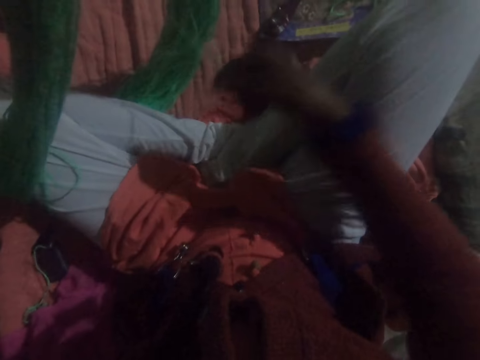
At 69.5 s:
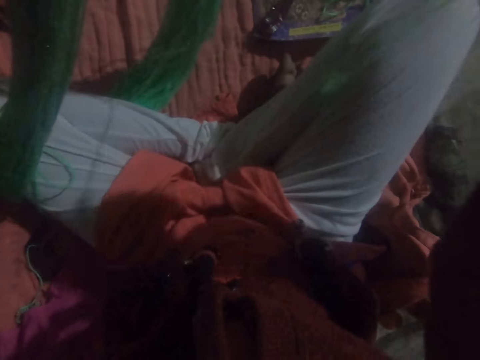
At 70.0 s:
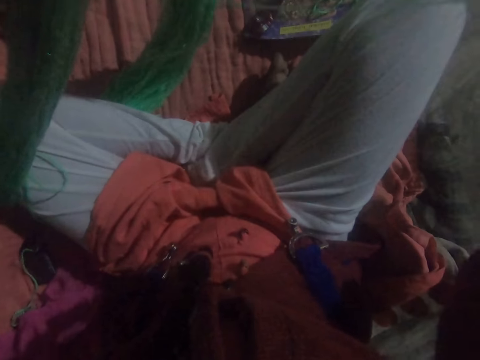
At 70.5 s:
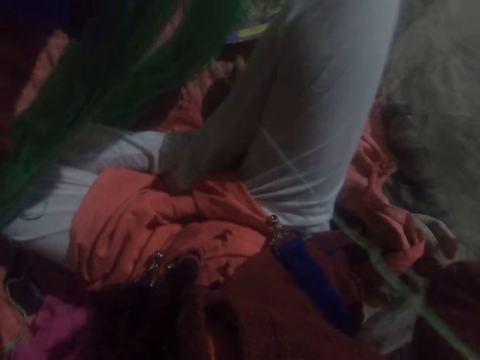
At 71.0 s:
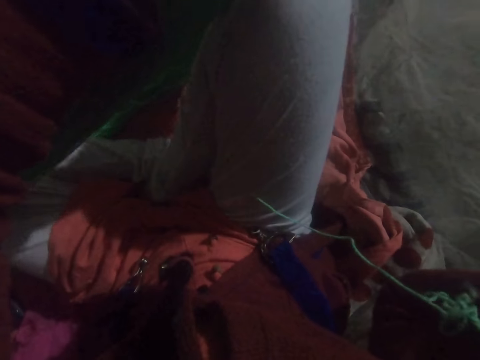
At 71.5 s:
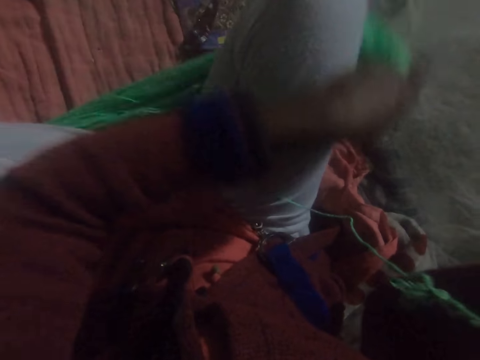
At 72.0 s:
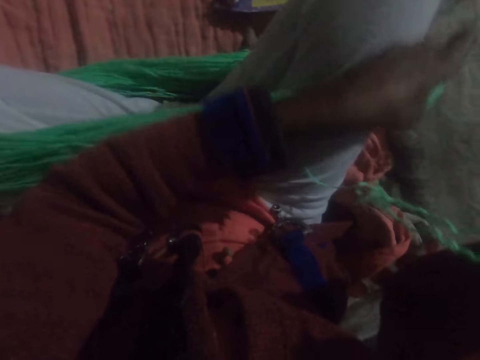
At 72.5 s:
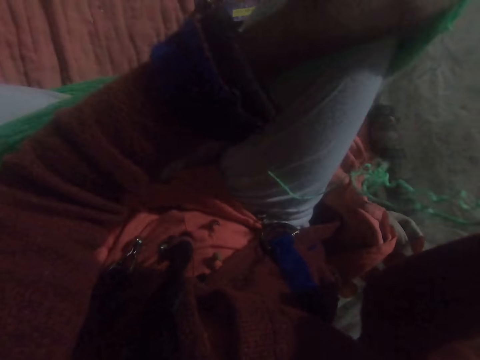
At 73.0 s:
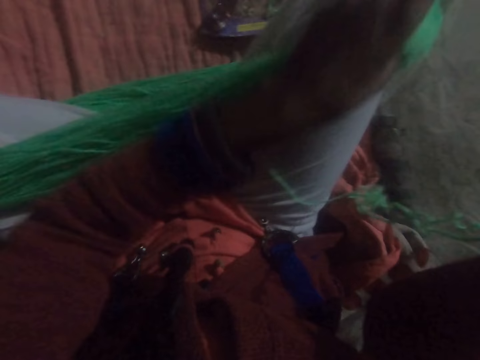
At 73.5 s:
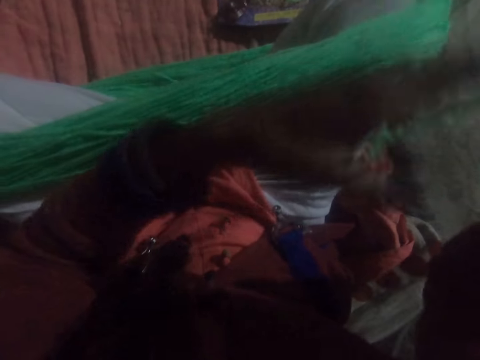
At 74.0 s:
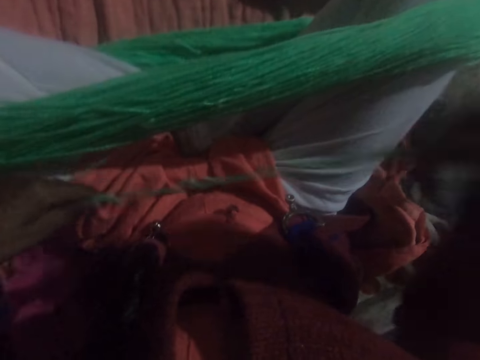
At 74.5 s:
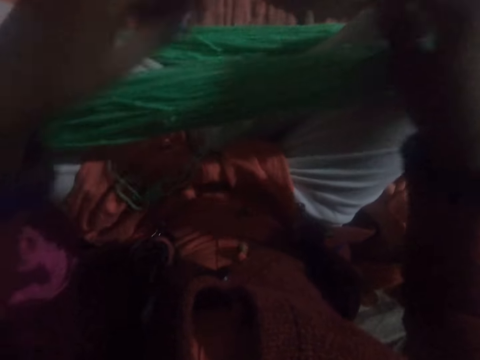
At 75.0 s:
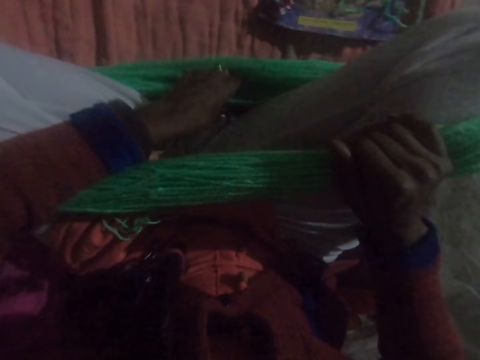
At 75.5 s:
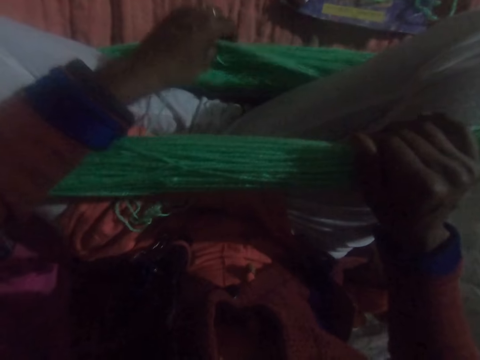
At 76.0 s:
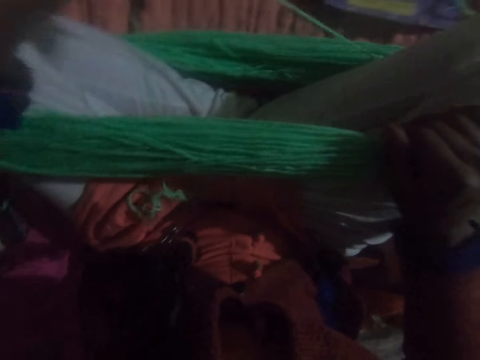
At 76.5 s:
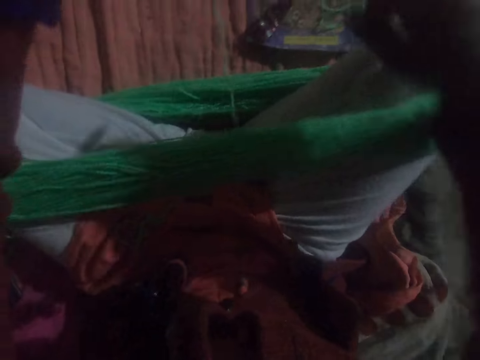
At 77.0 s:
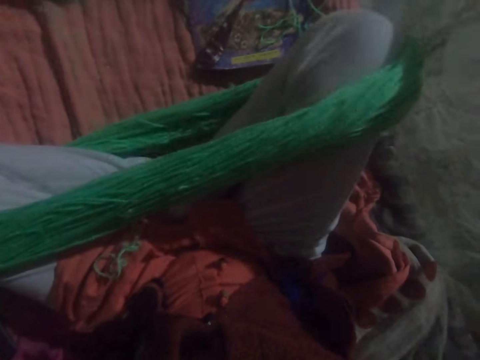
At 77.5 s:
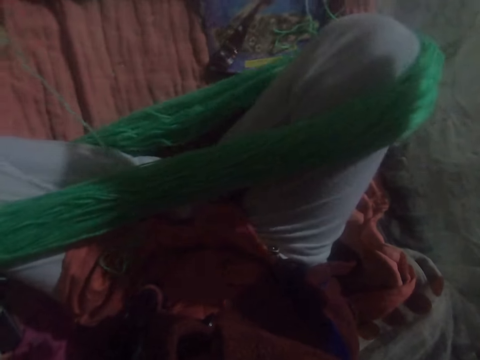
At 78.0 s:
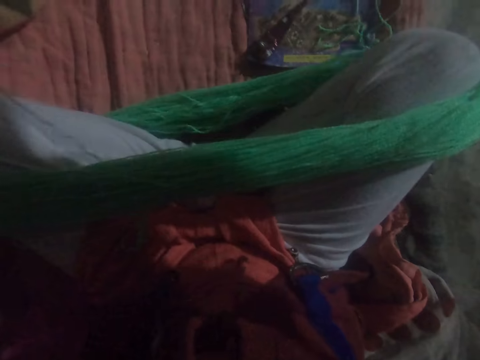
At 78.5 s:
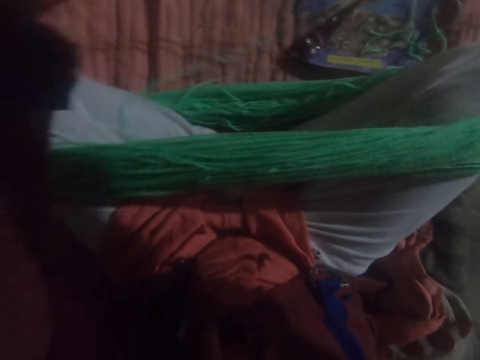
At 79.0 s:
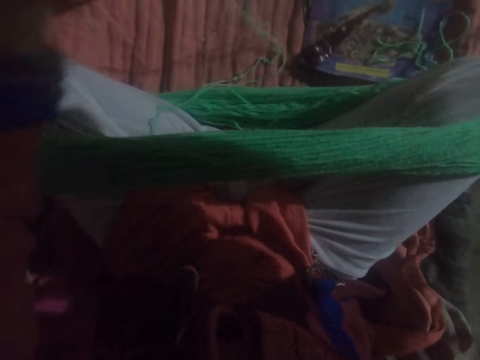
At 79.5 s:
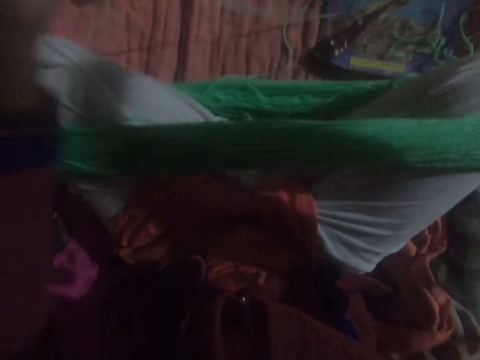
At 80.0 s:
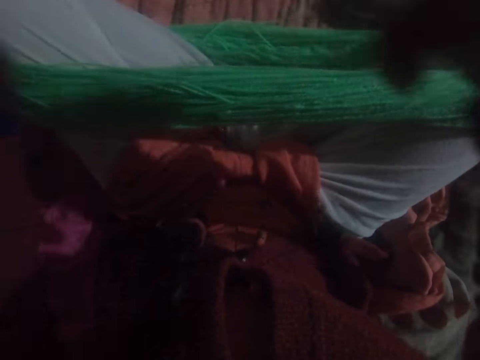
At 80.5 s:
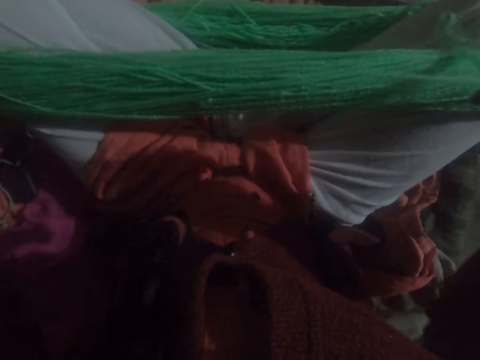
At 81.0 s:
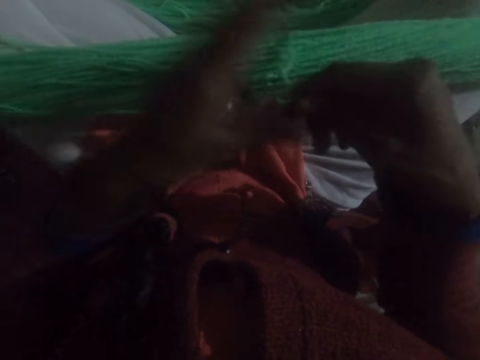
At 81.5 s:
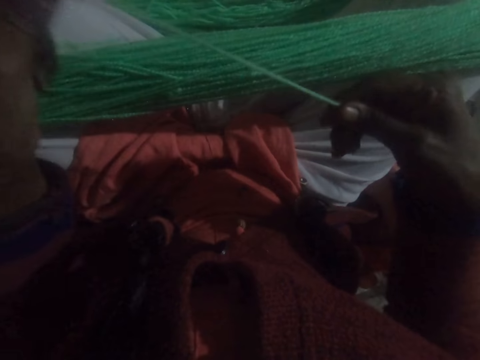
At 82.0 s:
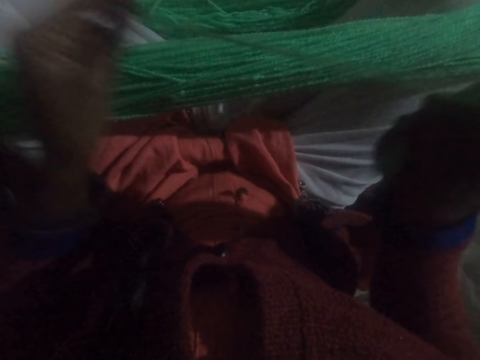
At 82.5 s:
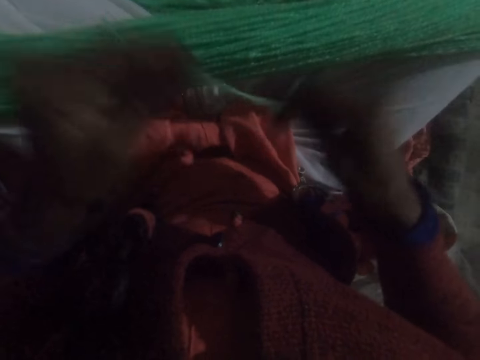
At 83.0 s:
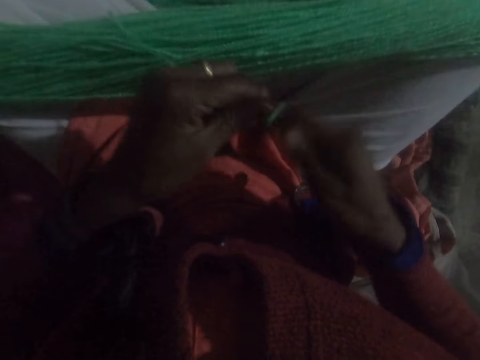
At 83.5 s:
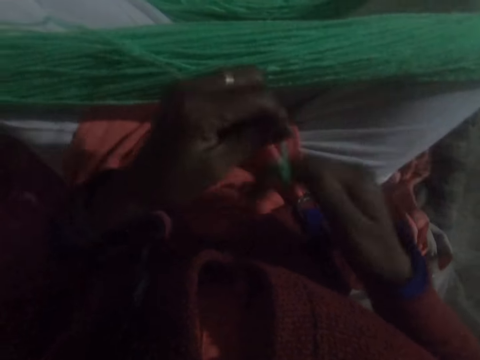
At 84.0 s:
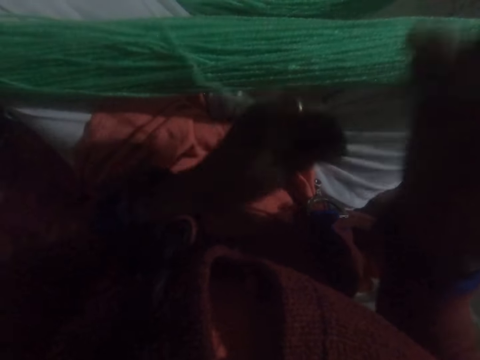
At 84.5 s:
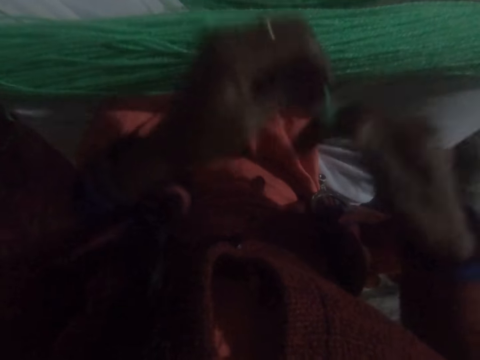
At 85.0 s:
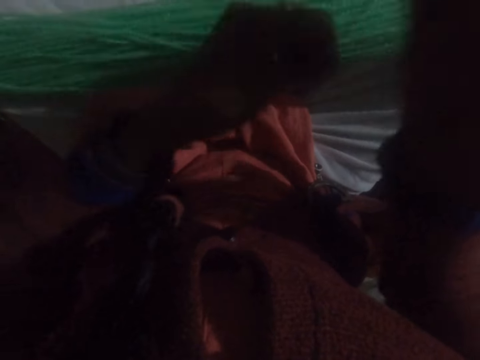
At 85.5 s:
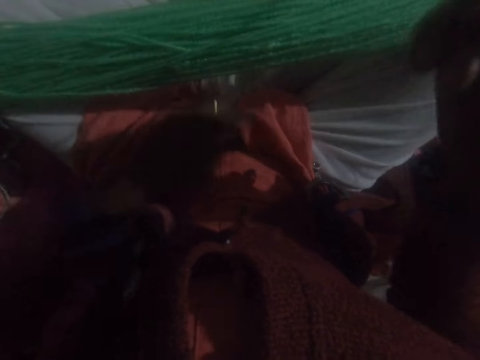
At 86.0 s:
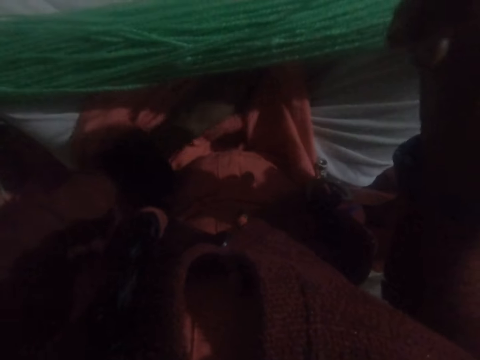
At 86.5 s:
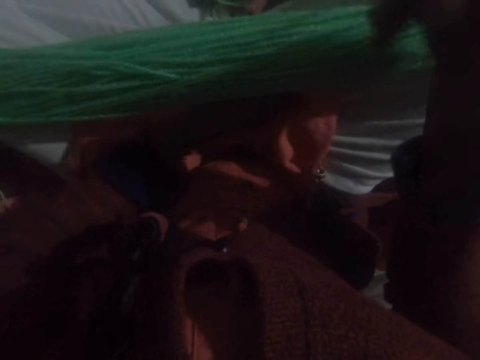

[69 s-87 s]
The camera wearer drops the yarn on her right leg. She puts the looped thread on the legs. She pulls up the yarn on her leg. She straightens the yarn. She holds up the thread. She twists the yarn around her fingers.

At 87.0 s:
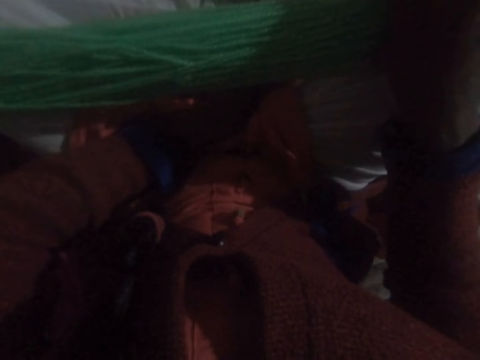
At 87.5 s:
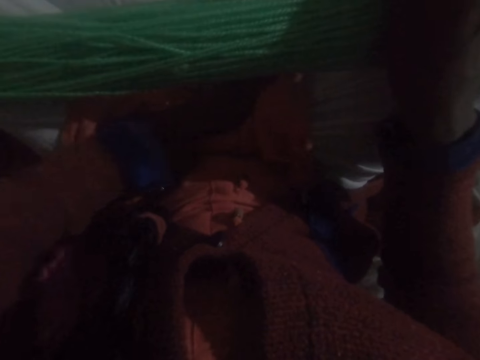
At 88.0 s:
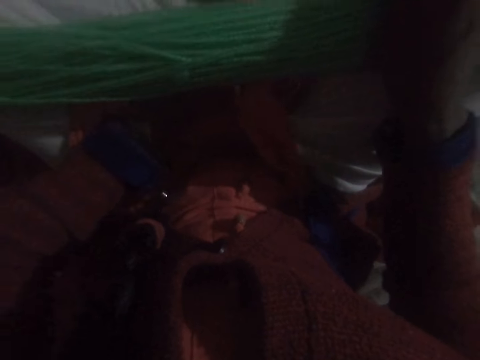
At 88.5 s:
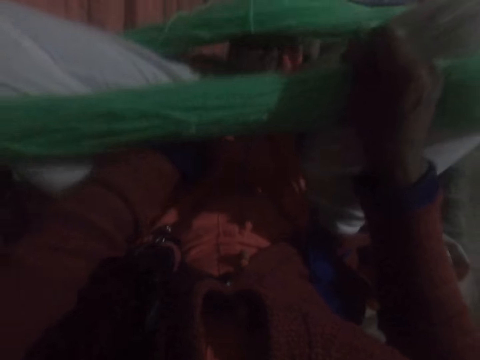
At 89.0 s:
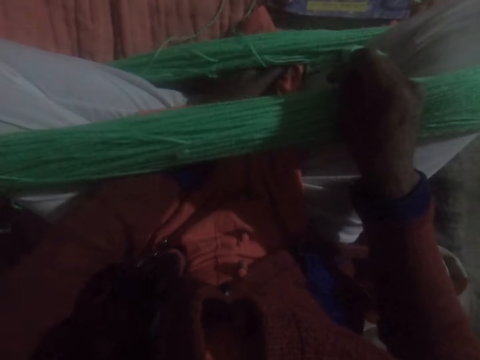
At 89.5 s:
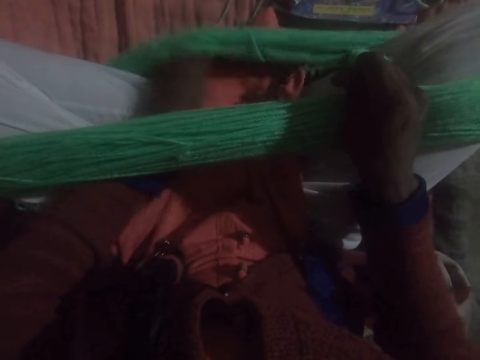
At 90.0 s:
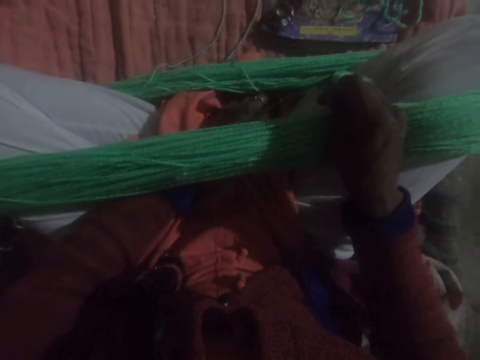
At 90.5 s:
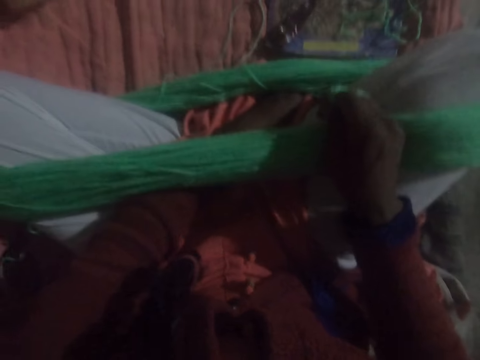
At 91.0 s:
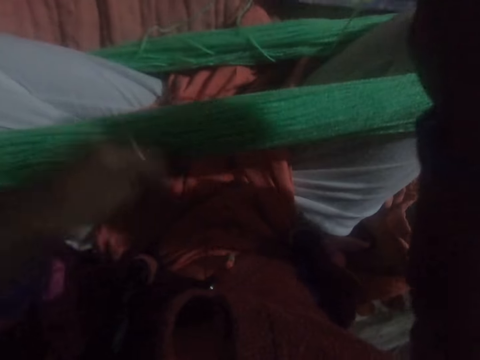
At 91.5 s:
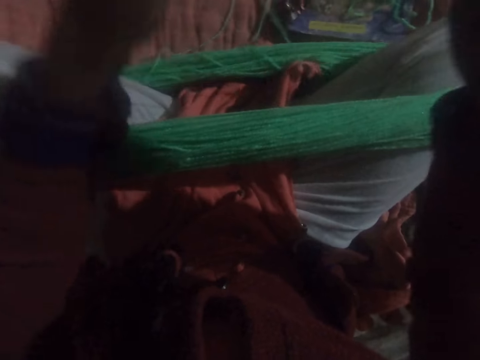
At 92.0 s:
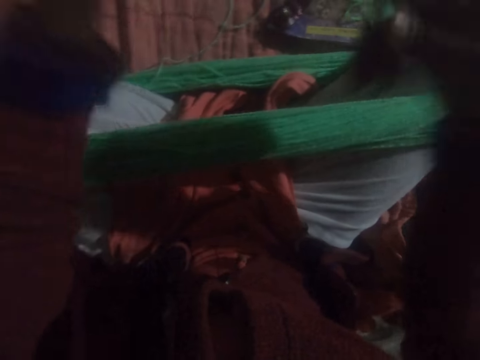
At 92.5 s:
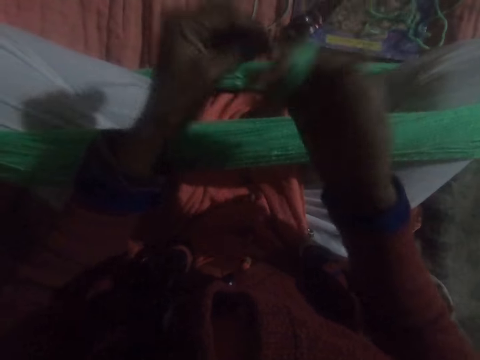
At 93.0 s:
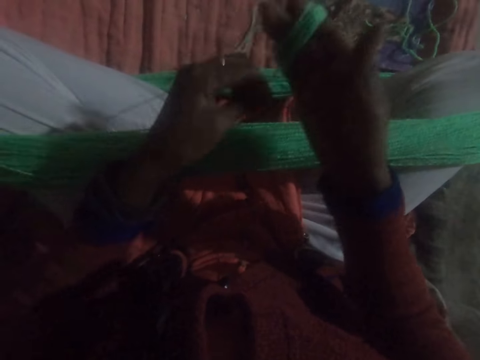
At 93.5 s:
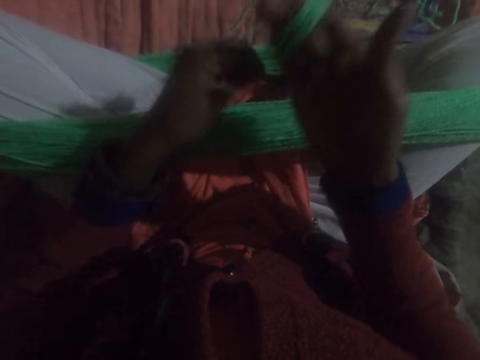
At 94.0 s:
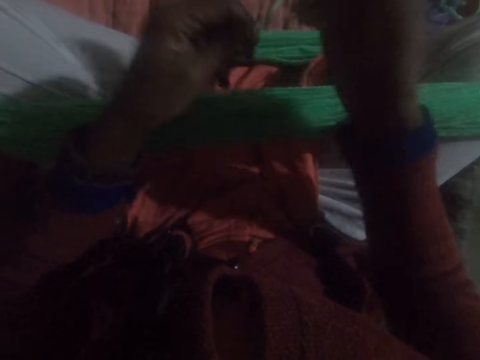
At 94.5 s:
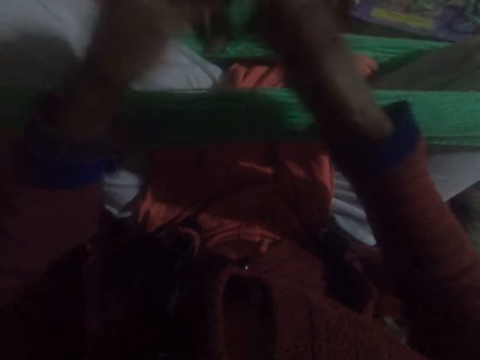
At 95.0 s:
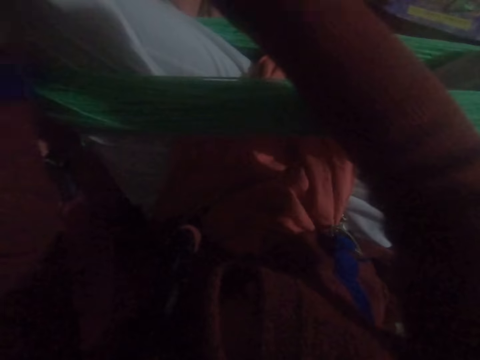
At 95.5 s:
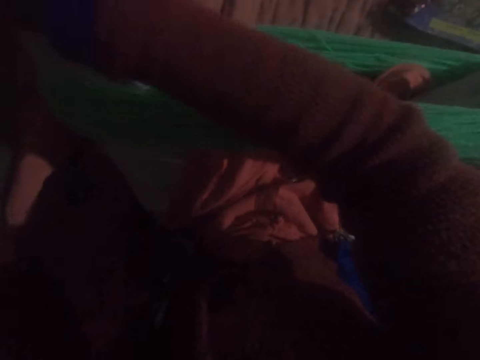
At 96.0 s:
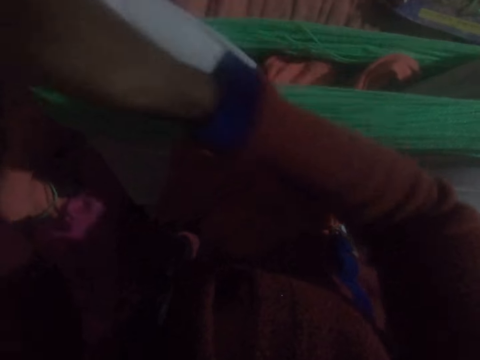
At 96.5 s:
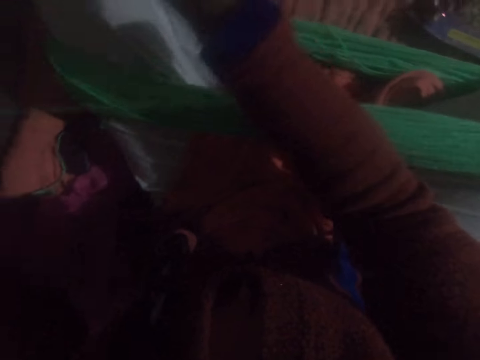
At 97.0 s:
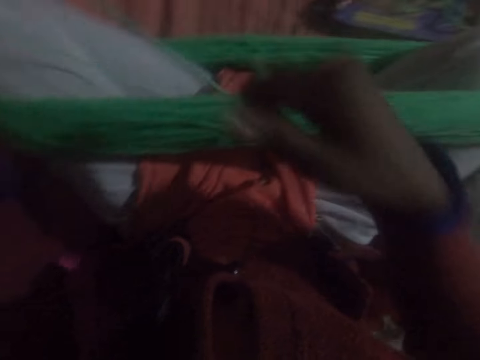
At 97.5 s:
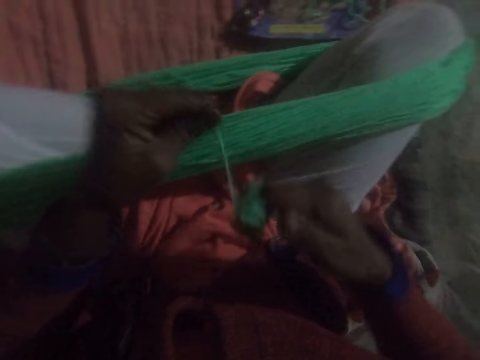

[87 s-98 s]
The camera wearer fixes the cloth. They loop the thread around the fingers.
